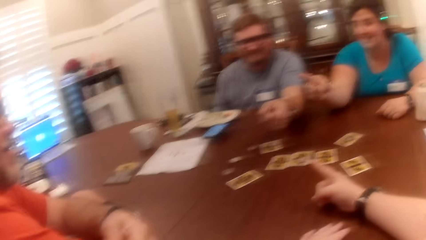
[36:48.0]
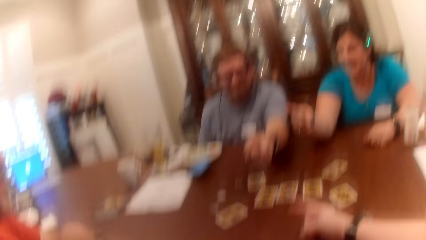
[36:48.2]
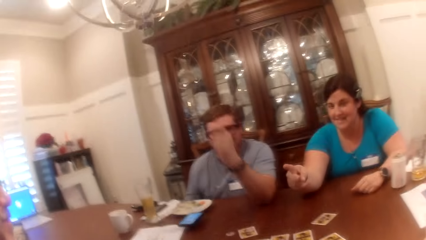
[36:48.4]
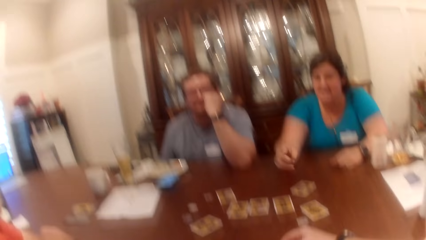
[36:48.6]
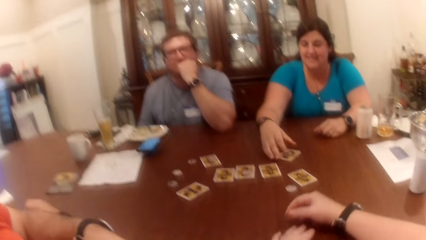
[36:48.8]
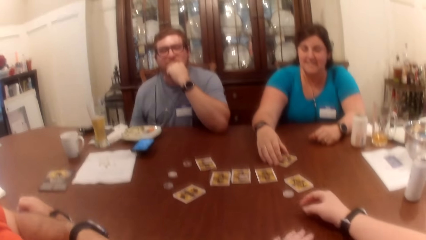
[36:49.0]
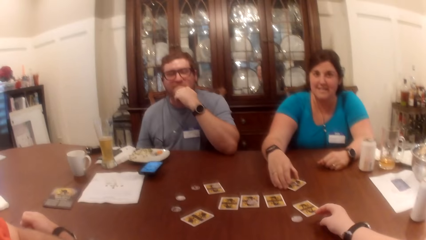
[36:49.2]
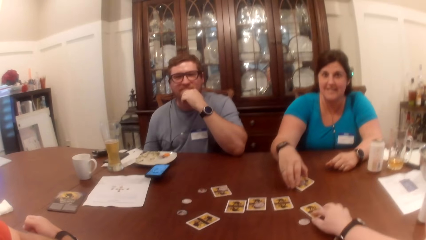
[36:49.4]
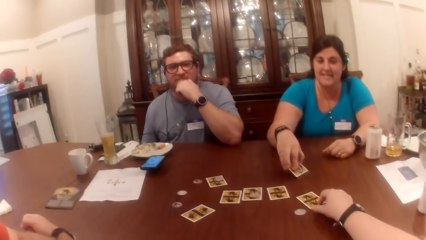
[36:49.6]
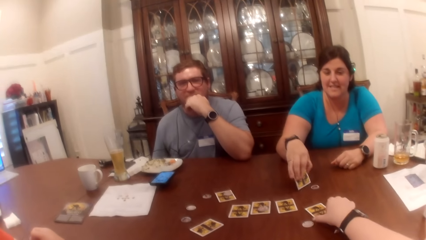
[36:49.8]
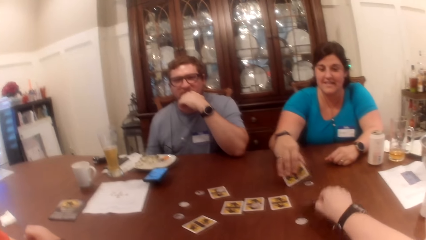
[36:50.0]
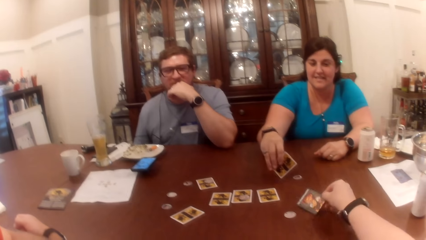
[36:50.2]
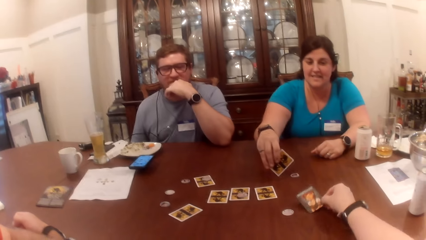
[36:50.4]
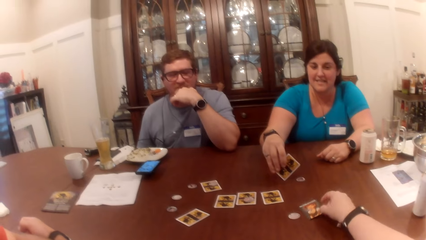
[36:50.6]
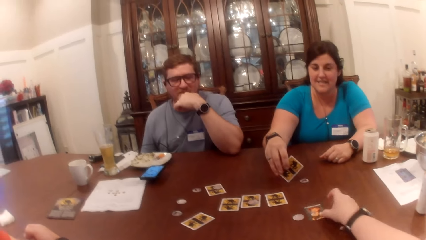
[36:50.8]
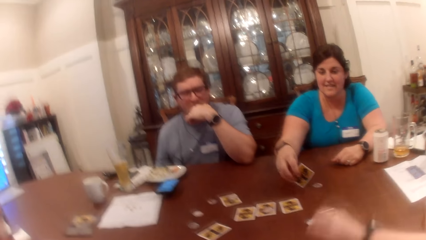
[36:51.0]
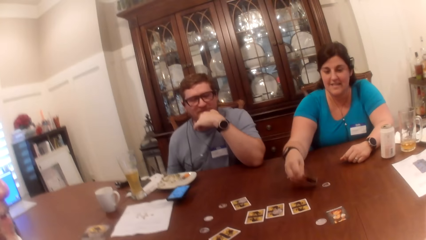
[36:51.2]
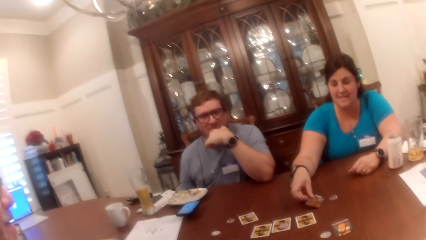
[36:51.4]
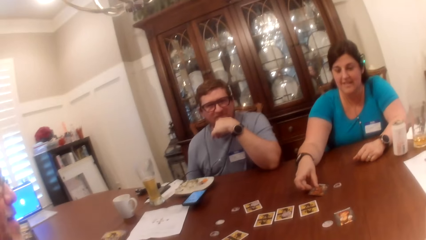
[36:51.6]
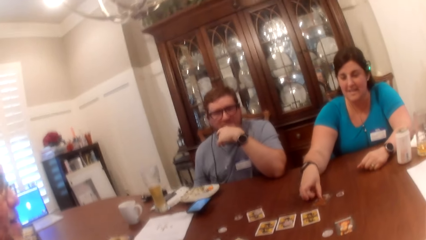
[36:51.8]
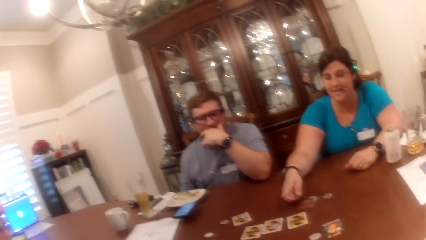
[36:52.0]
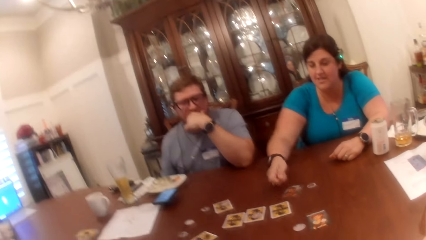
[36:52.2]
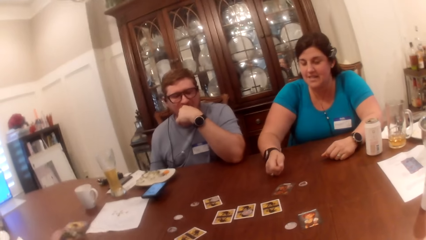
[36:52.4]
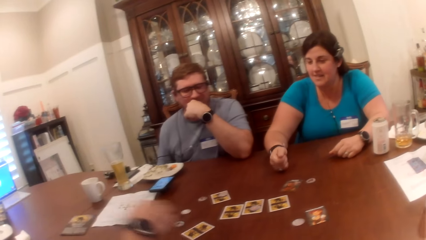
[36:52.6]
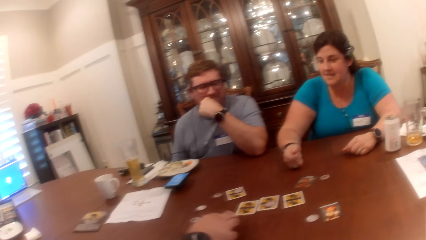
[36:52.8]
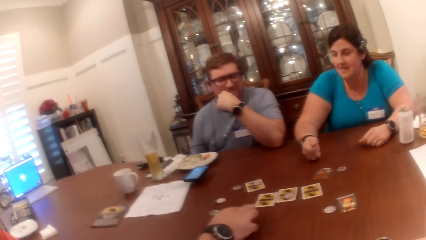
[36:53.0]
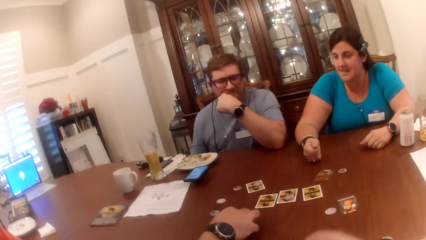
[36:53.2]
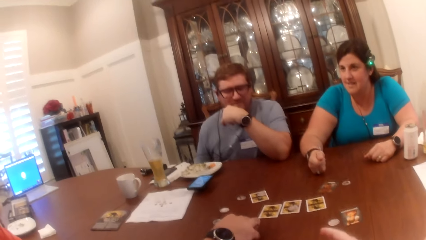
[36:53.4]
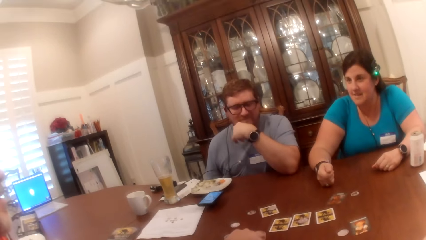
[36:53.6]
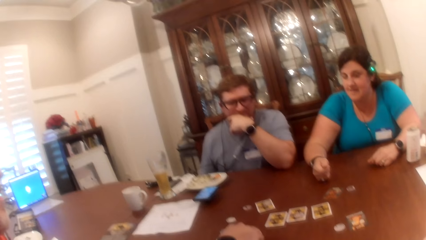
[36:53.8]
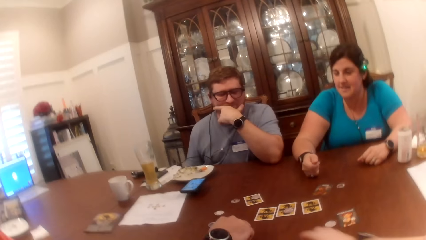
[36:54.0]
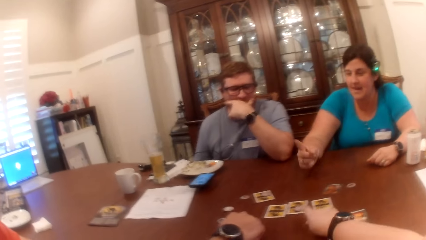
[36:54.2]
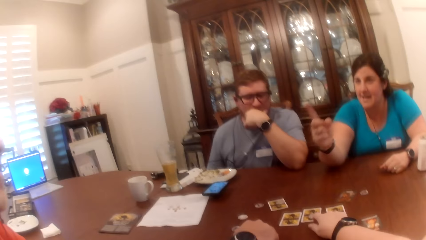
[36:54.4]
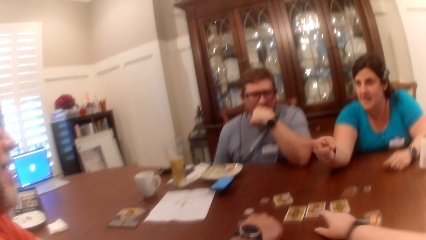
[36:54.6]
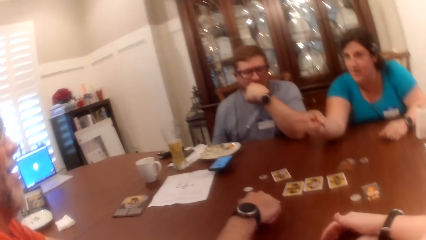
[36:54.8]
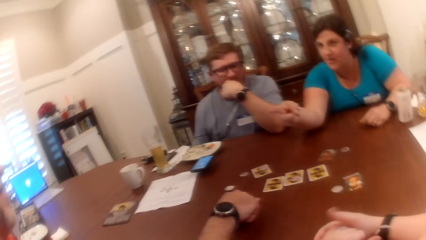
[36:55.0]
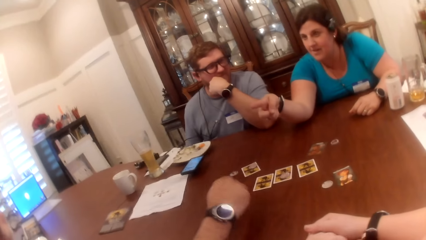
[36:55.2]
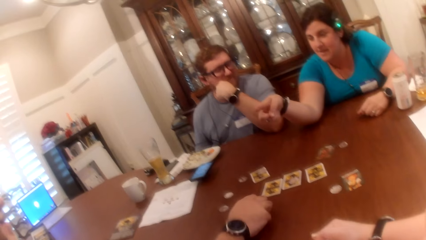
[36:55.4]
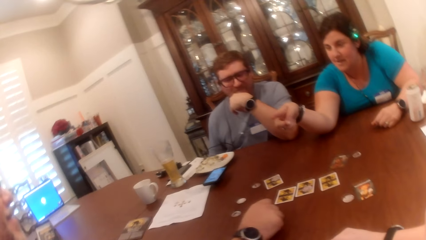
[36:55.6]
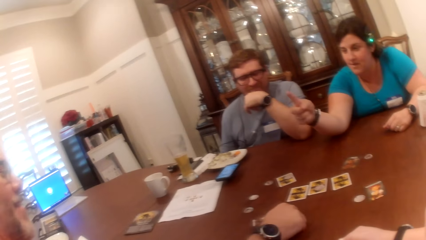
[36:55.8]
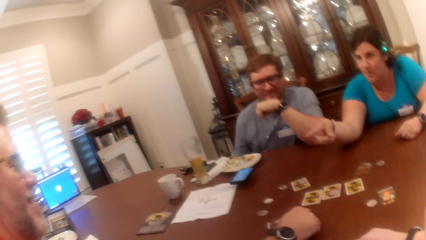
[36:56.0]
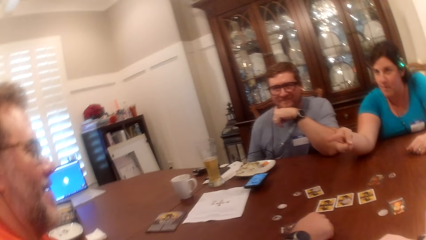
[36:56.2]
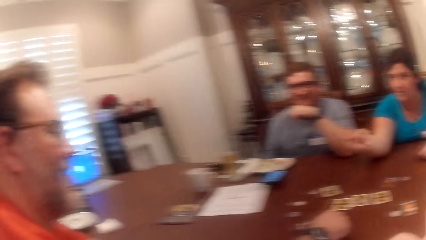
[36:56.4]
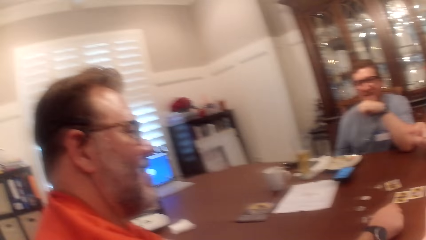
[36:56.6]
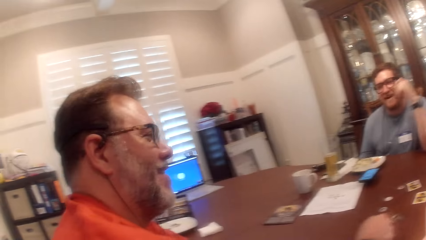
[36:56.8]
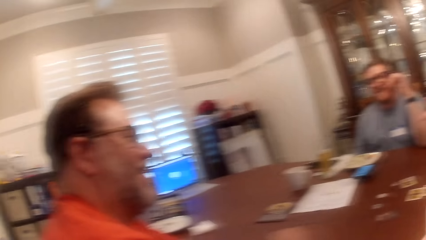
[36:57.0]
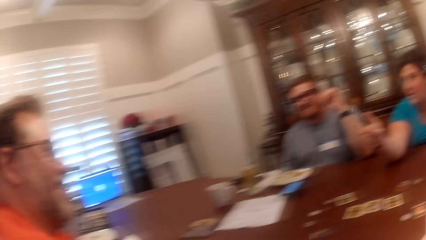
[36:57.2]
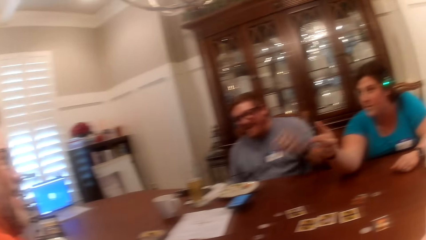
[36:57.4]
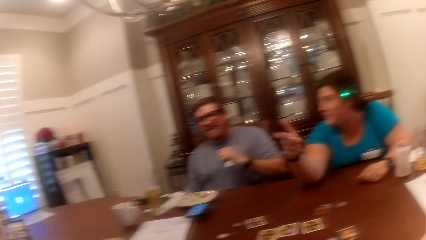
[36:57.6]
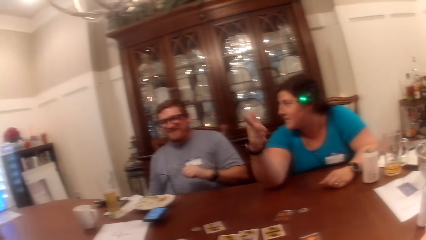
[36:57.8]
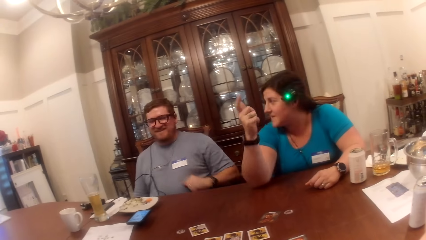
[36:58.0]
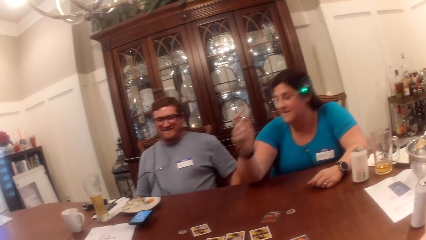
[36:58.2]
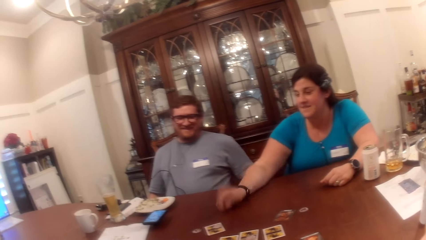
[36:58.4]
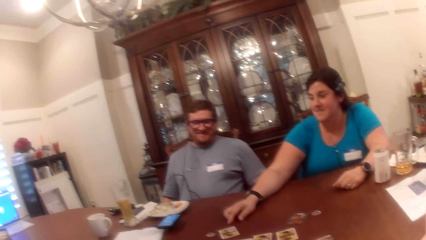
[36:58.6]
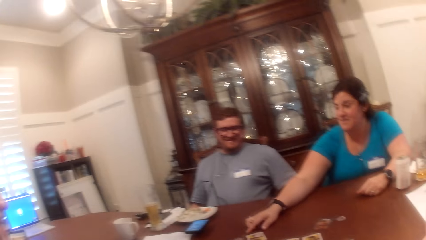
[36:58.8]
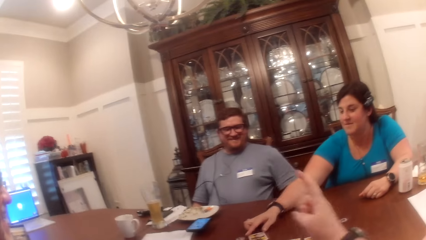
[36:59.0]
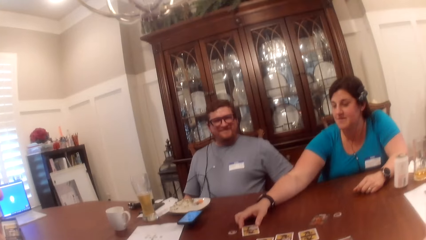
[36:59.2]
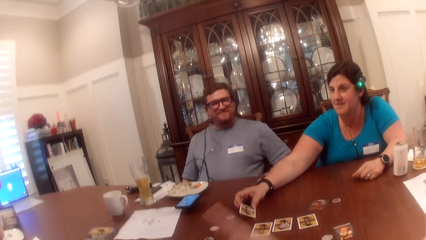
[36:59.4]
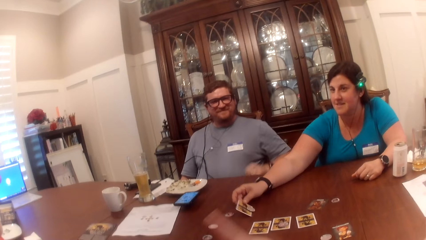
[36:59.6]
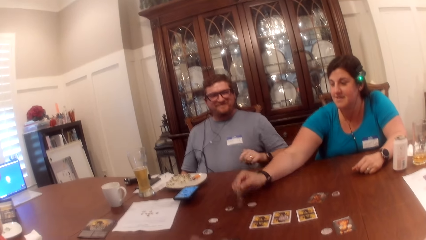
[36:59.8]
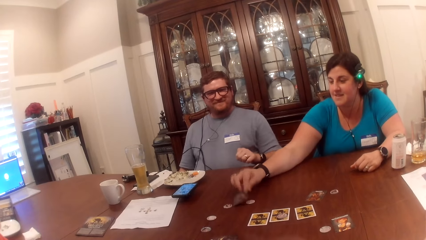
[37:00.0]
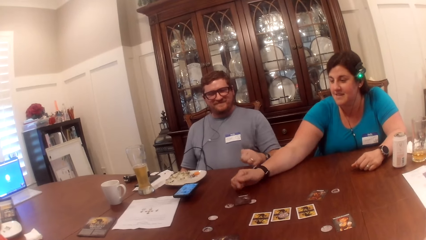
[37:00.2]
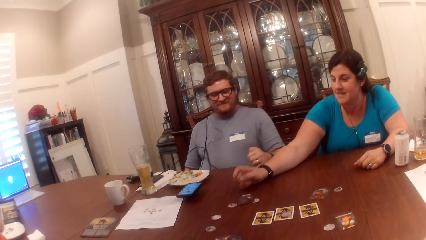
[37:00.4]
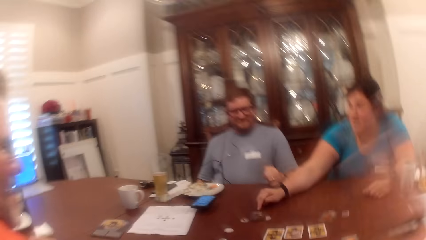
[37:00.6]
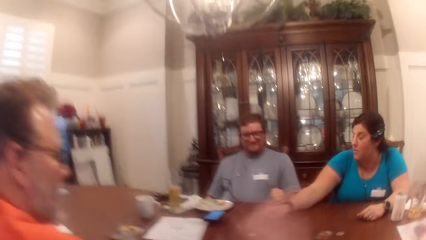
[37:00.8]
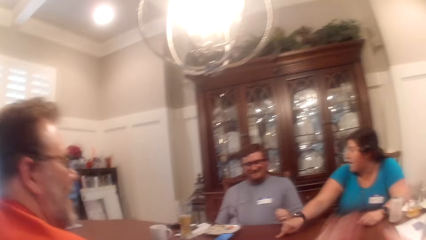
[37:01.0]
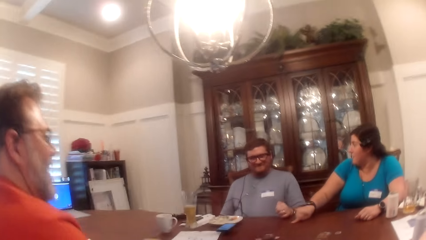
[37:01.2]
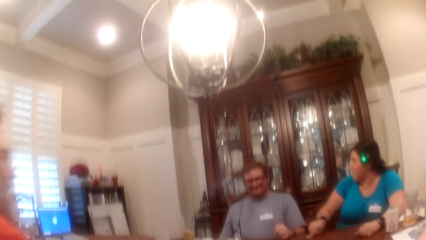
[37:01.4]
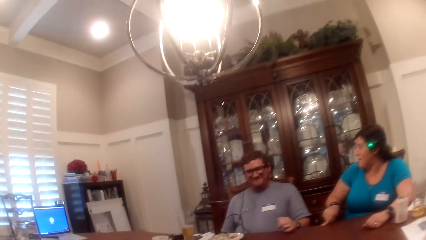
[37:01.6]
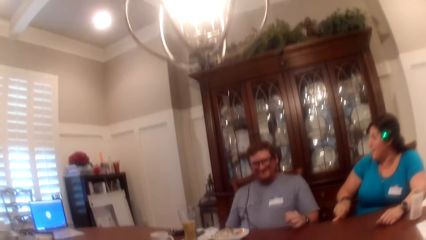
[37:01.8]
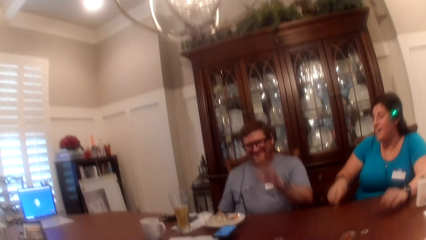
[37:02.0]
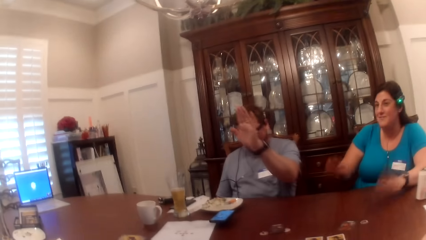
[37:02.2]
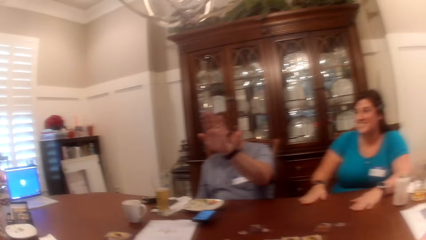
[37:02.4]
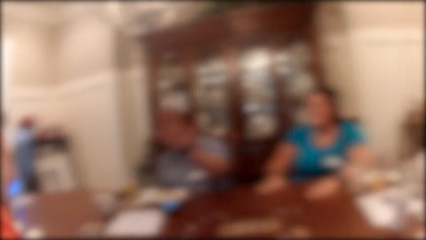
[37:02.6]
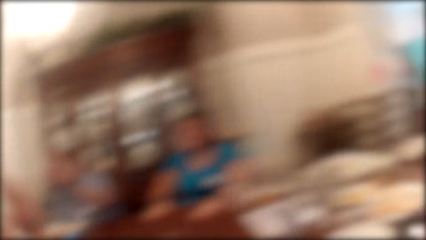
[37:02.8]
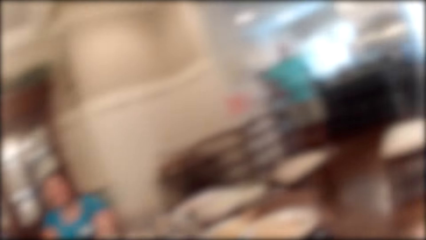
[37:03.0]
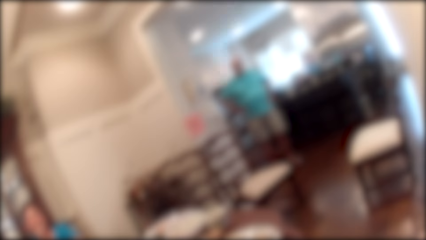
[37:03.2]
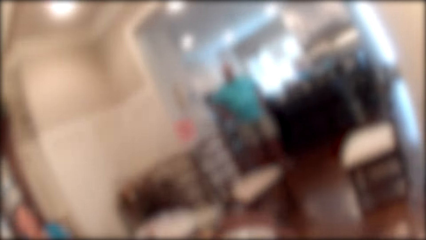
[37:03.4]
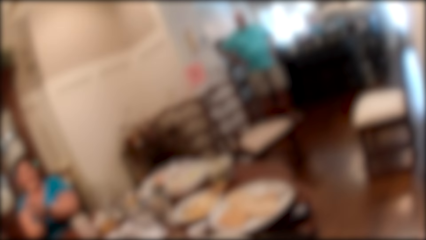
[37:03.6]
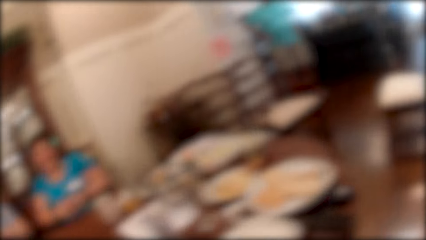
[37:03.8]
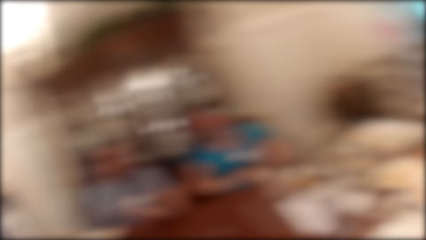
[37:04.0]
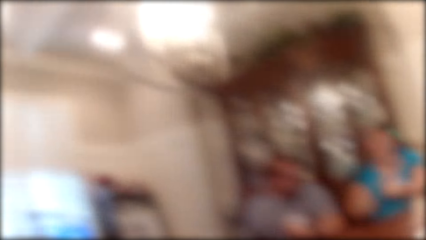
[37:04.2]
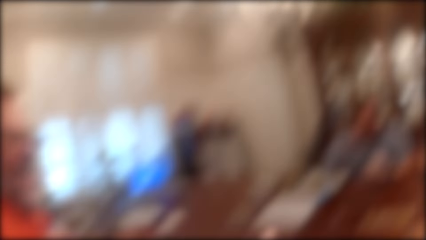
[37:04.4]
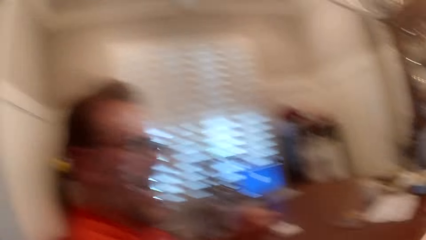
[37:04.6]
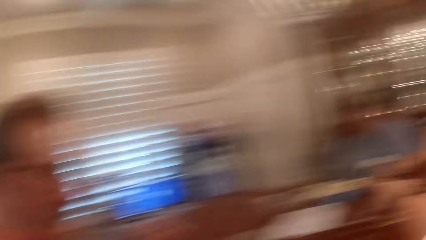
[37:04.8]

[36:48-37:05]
A man, another man, a woman and the camera wearer drop their hands. They drop their hands again. The woman holds the card on the table. The woman turns over the card on the table with her right hand. The camera wearer turns over the card on the table with her right hand. A person turns the card on the table. The camera wearer points her fingers on the cards. The first man turns over the card on the table with his right hand. The woman points at the first man. The camera wearer looks around the table. She moves her hand. The woman turns over the card on the table with her right hand. The camera wearer looks around.
